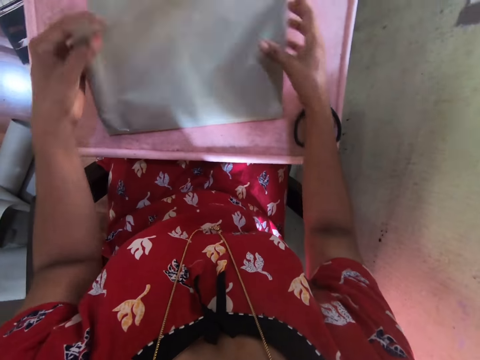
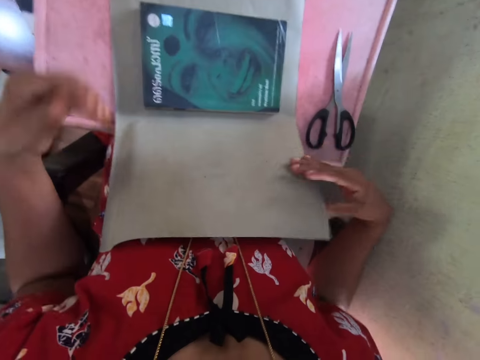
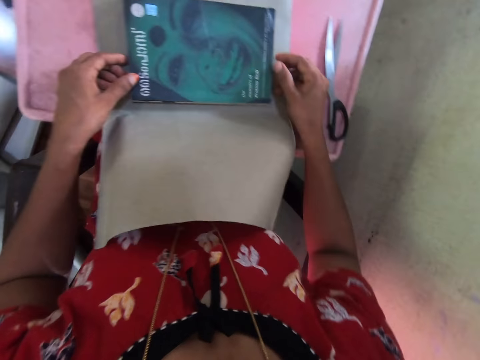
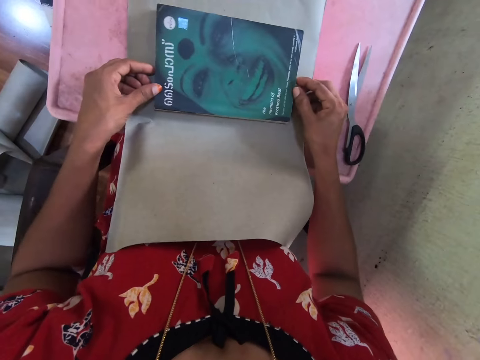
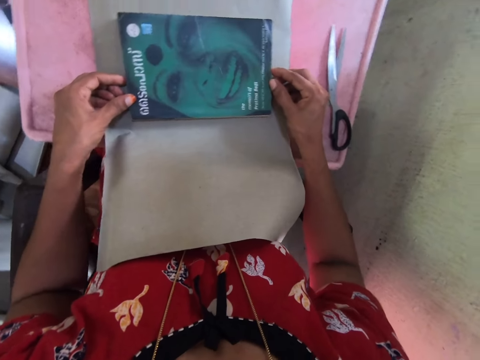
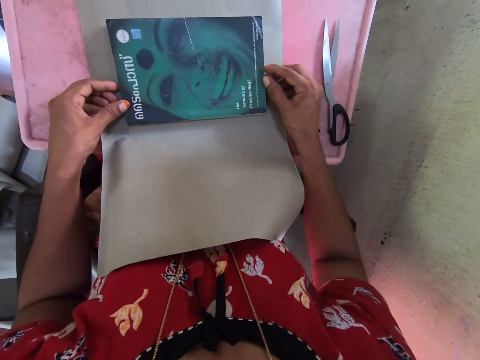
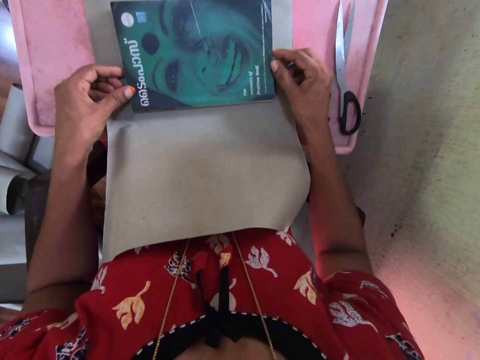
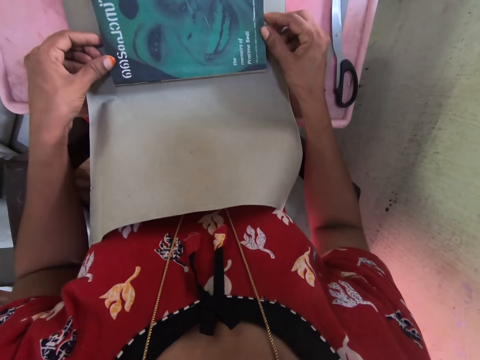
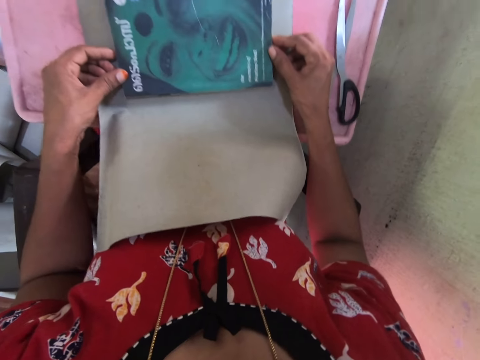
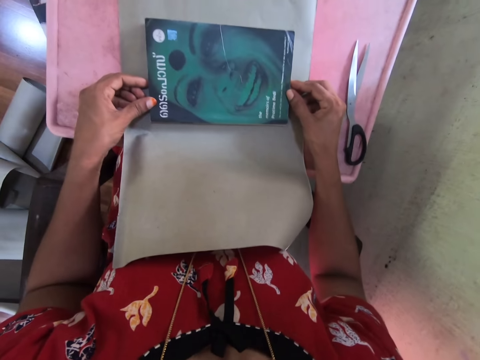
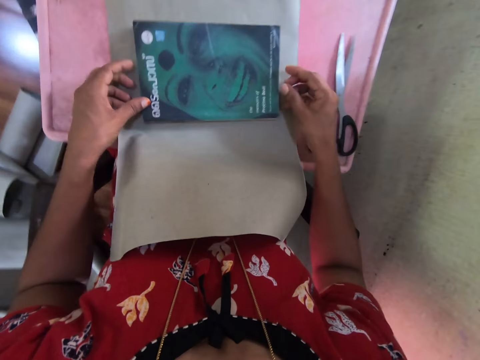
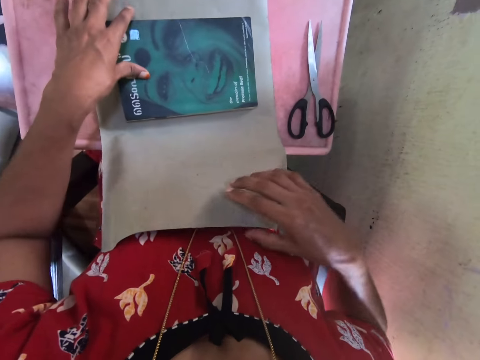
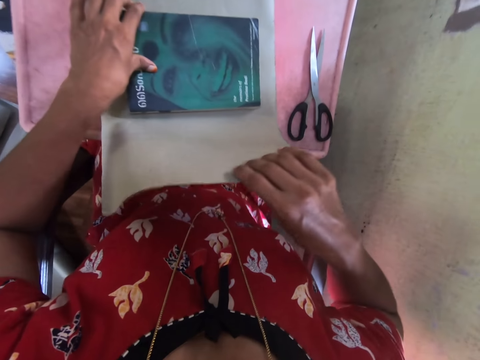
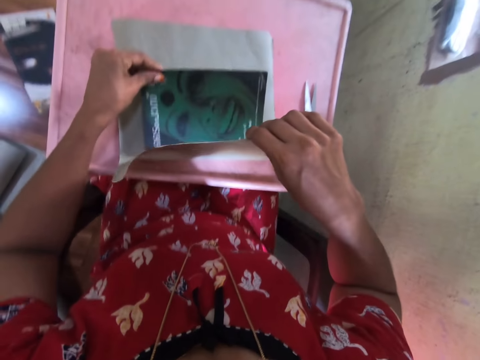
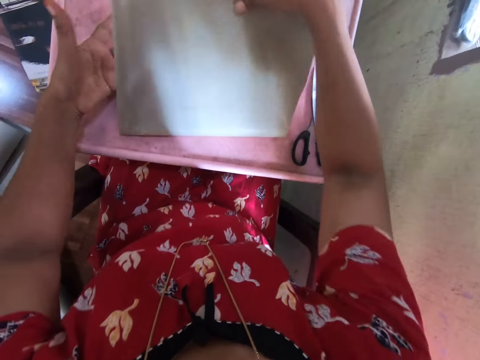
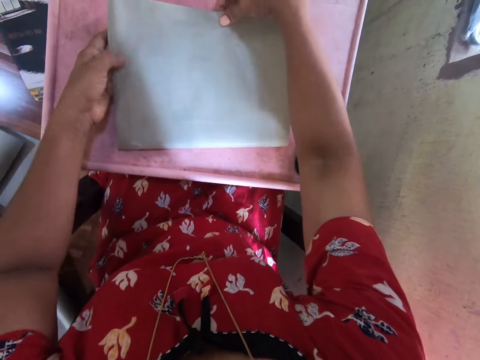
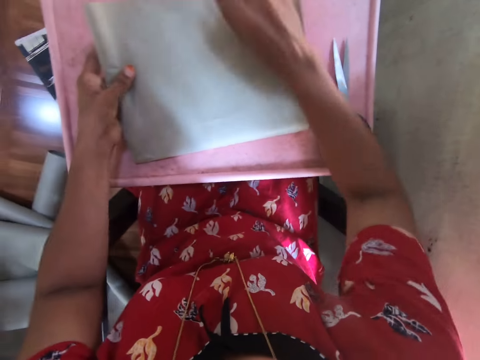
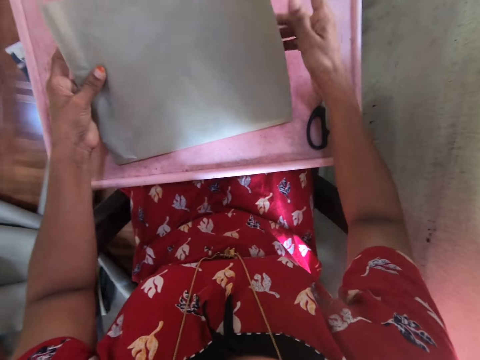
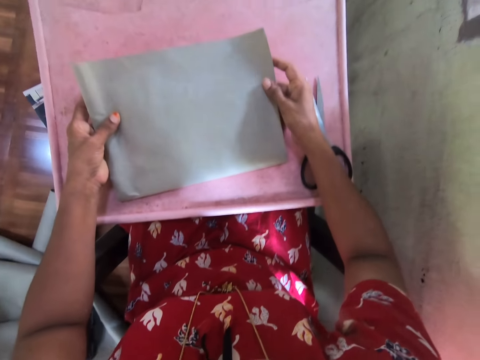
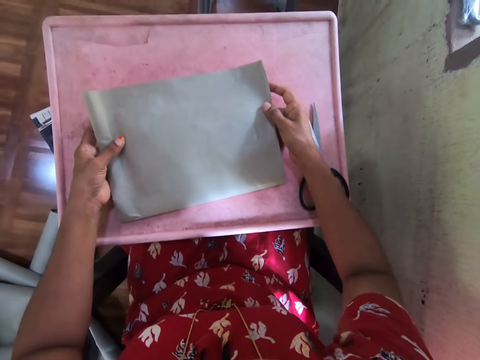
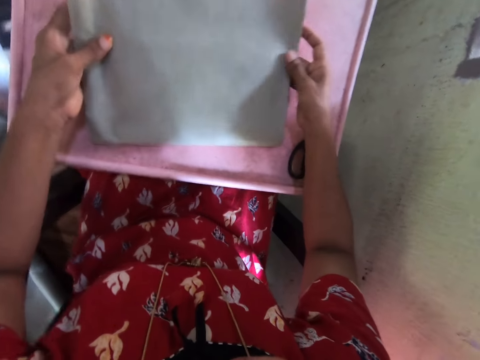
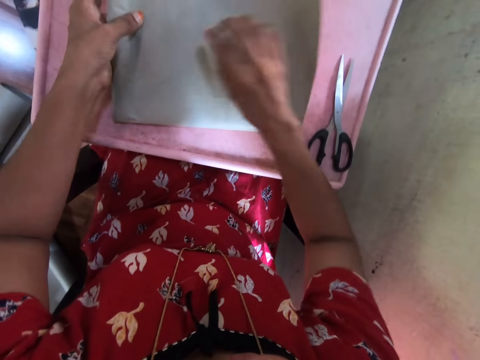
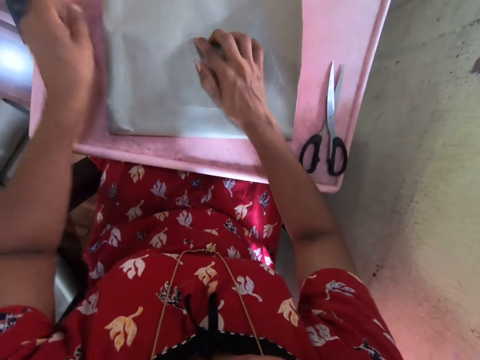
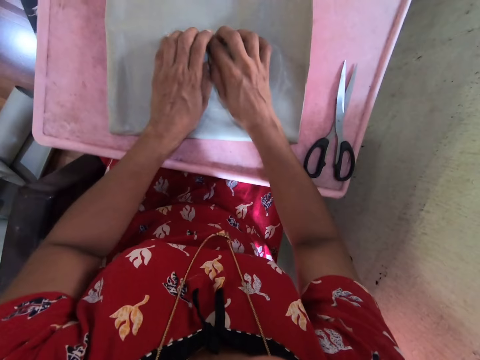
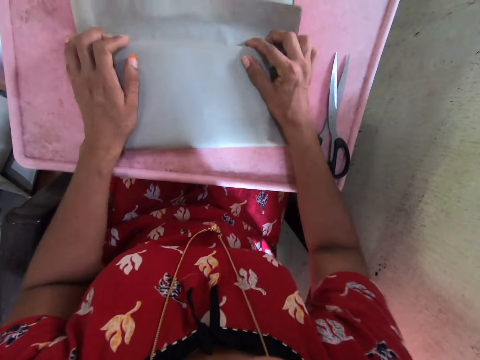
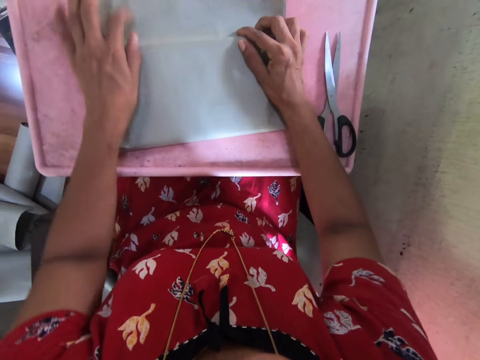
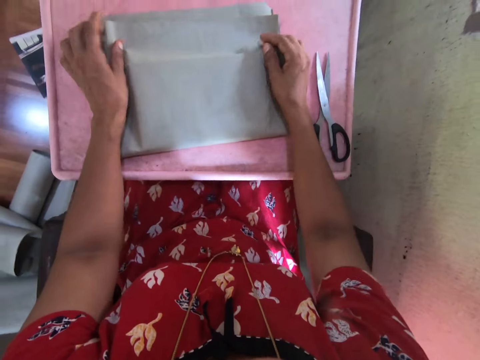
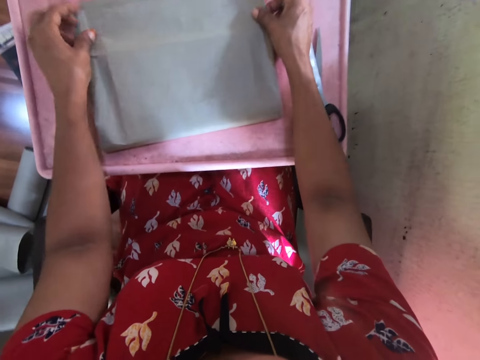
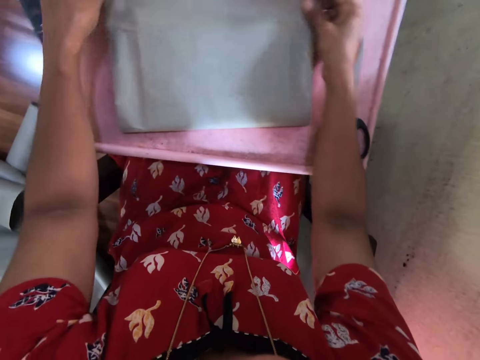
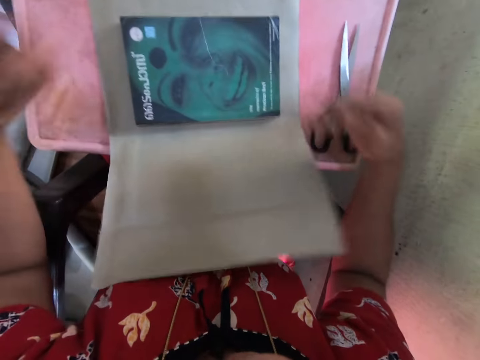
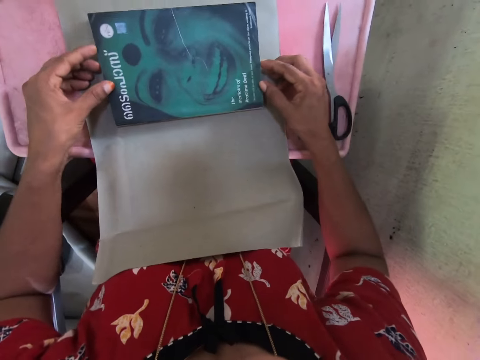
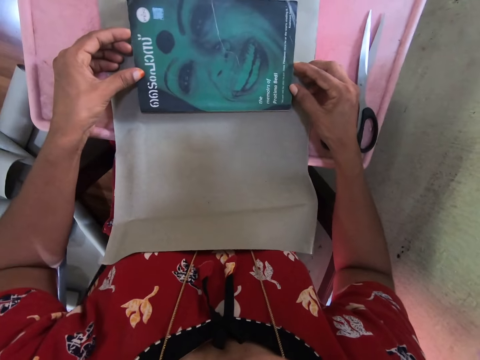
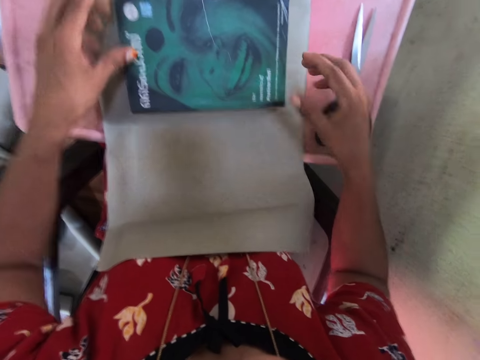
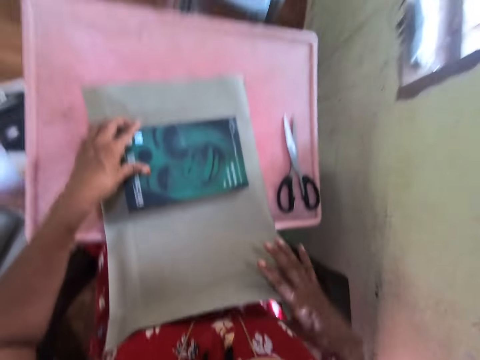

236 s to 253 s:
The camera wearer opens the cardboard with her left hand. She folds the cardboard with her right hand. She arranges the cardboard with both hands. She opens up the cardboard with both hands.

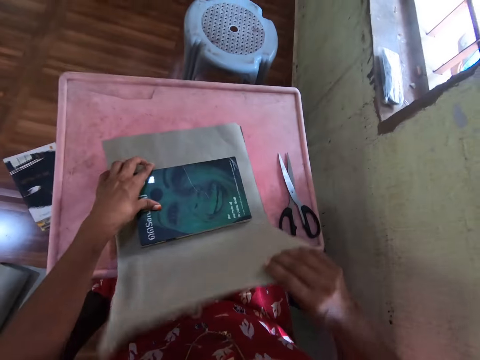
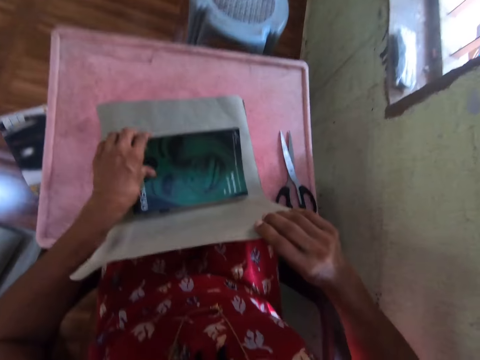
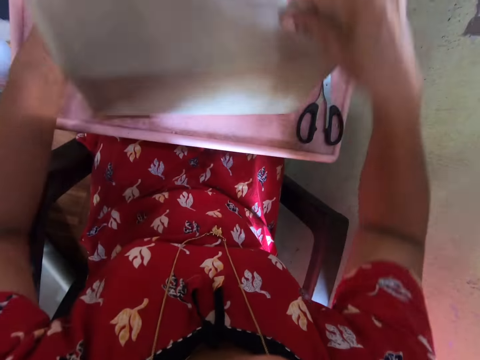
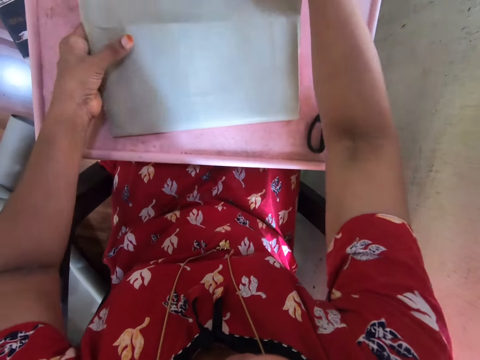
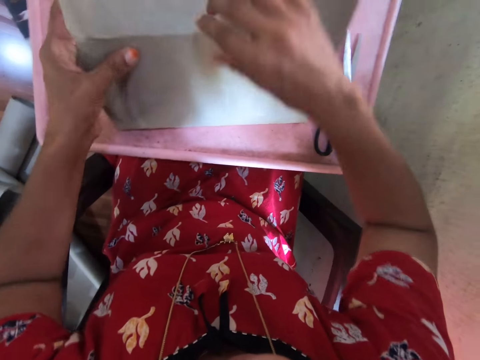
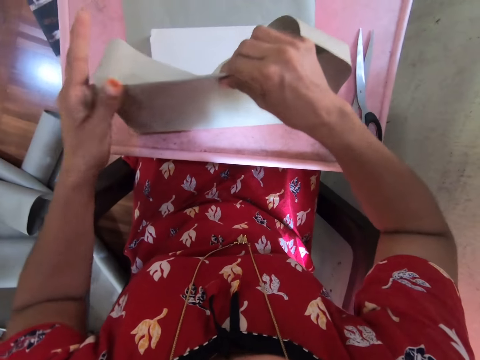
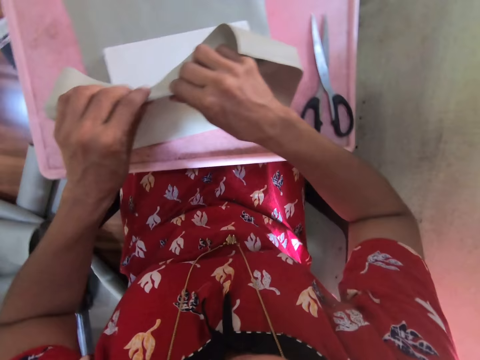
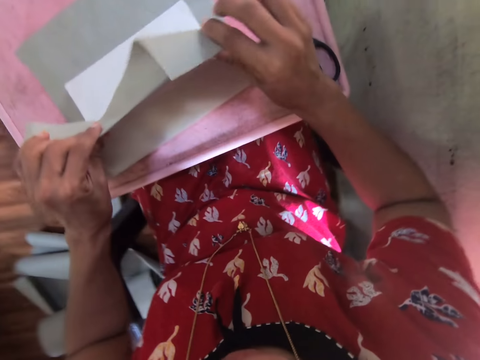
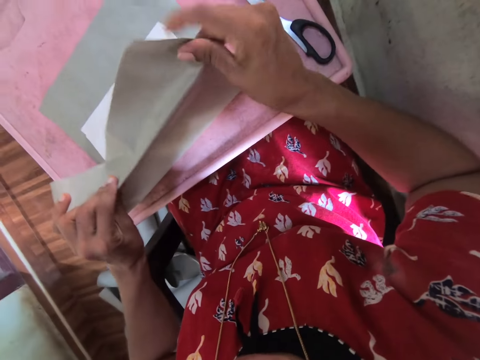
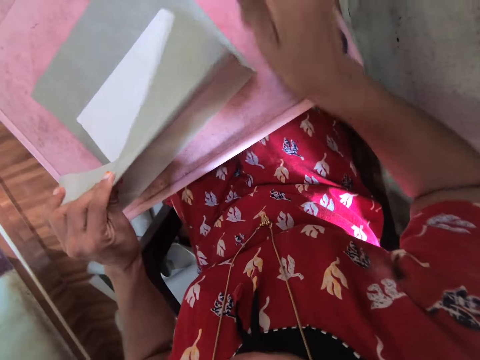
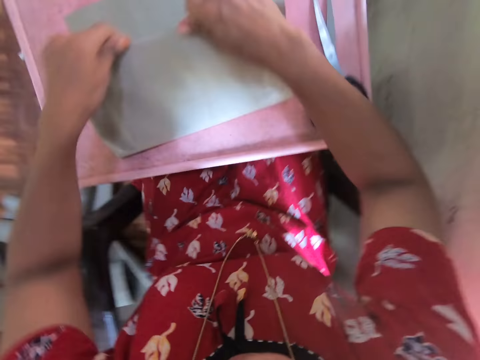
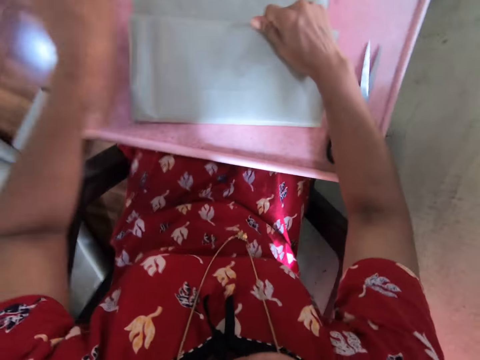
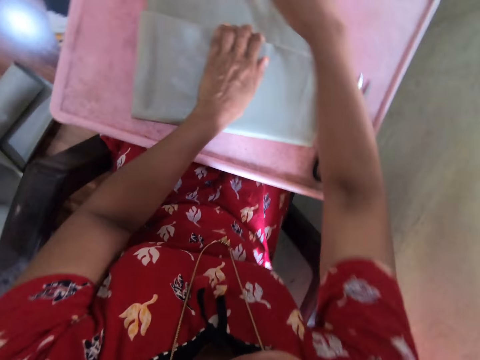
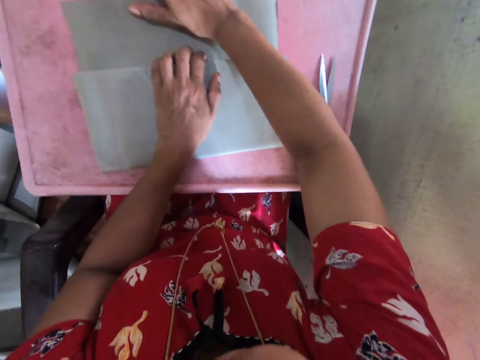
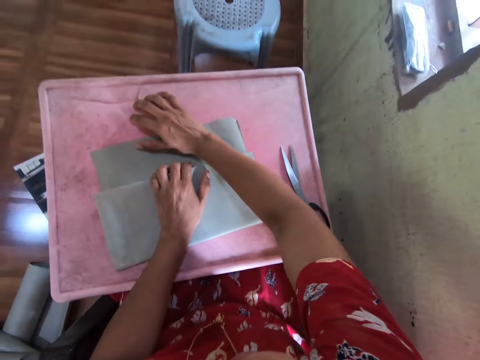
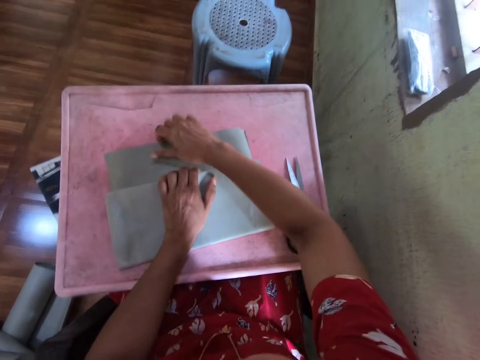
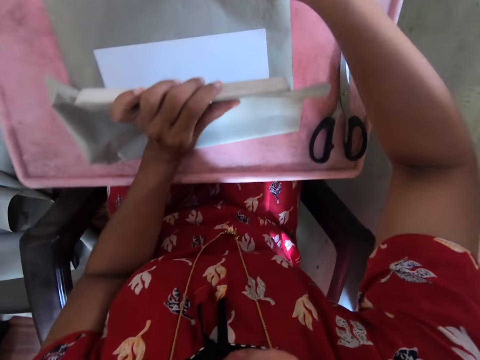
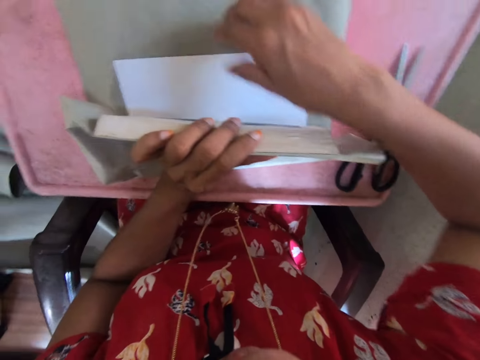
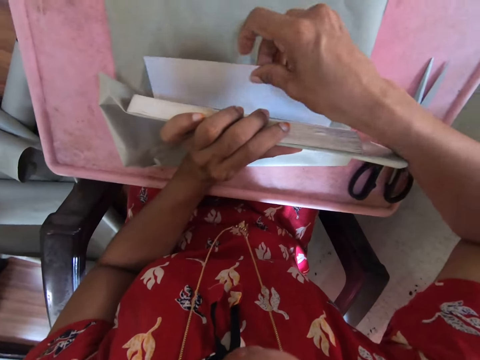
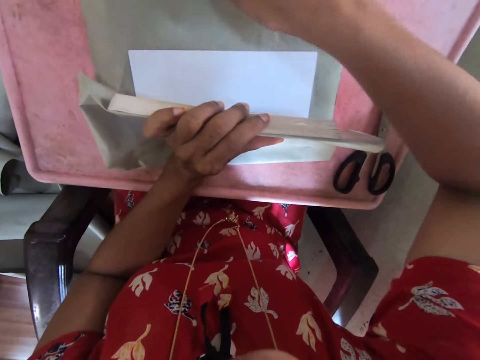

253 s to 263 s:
The camera wearer folds the cardboard with her right hand. She folds the cardboard with both hands.
